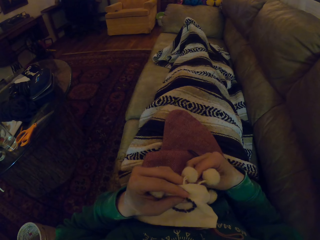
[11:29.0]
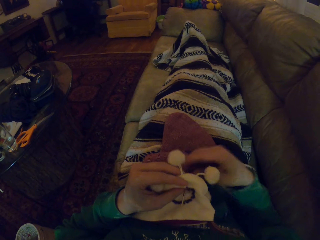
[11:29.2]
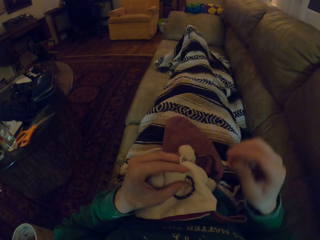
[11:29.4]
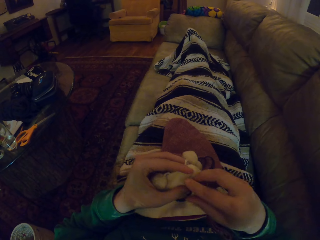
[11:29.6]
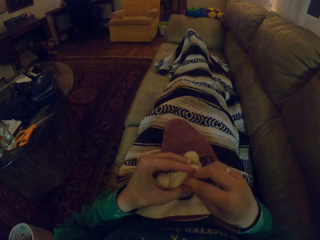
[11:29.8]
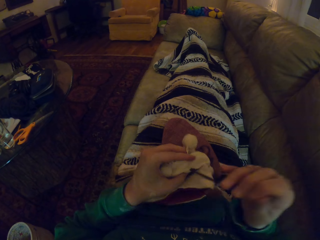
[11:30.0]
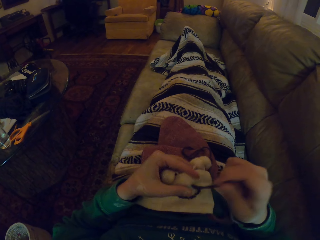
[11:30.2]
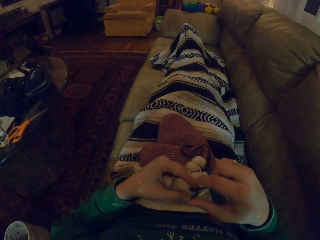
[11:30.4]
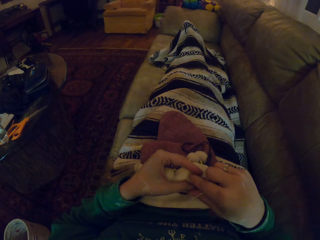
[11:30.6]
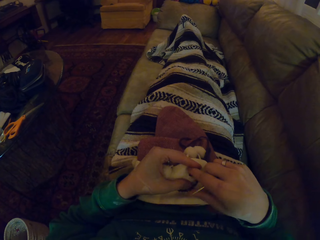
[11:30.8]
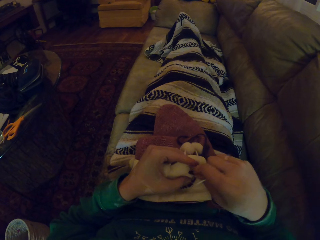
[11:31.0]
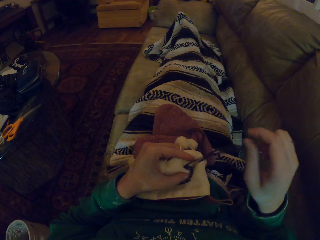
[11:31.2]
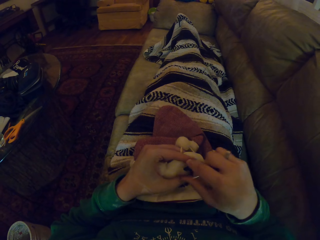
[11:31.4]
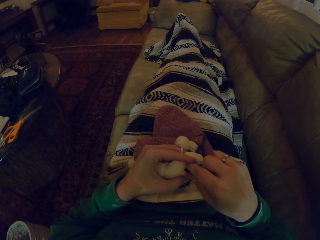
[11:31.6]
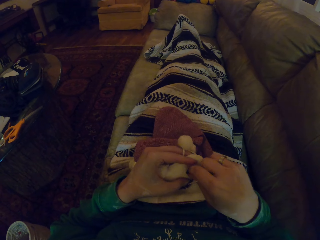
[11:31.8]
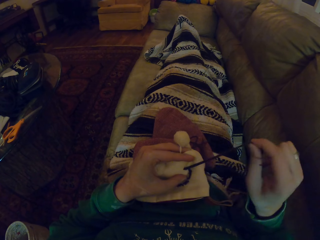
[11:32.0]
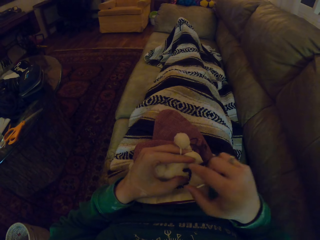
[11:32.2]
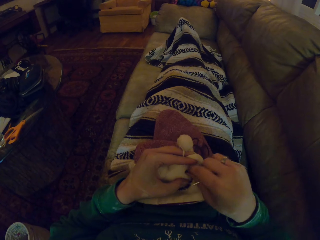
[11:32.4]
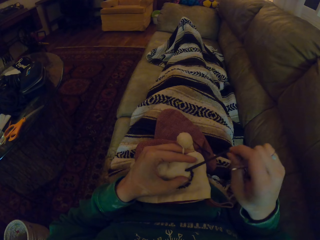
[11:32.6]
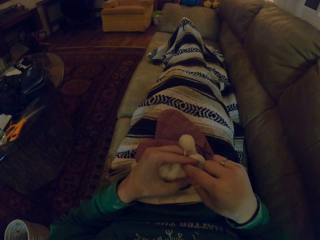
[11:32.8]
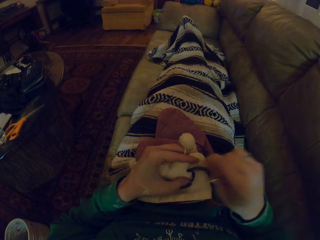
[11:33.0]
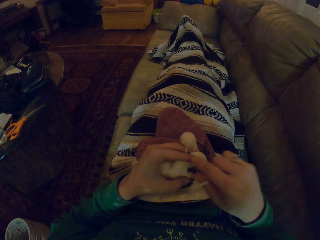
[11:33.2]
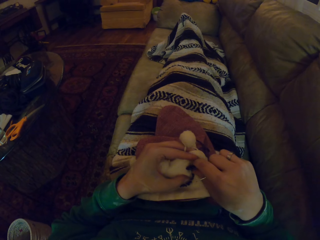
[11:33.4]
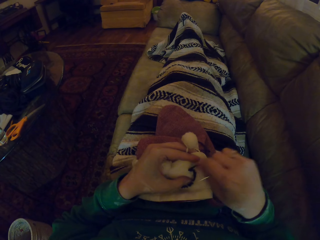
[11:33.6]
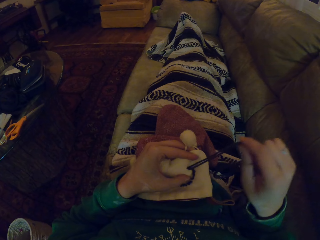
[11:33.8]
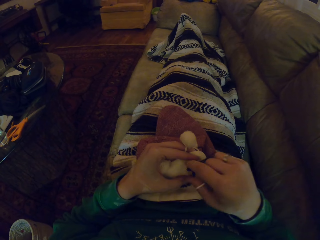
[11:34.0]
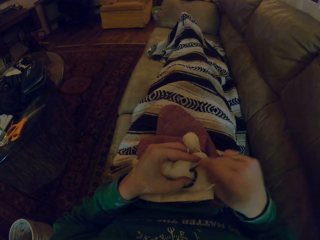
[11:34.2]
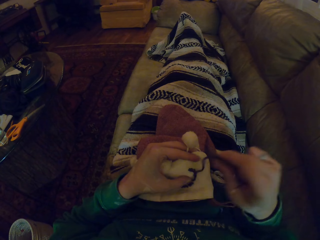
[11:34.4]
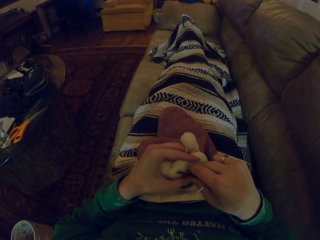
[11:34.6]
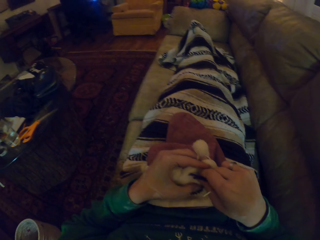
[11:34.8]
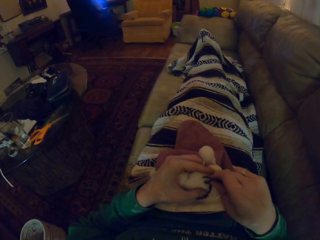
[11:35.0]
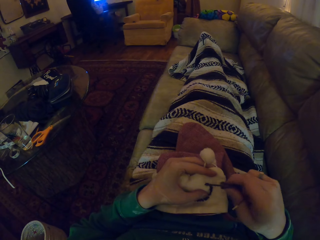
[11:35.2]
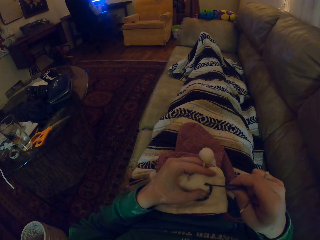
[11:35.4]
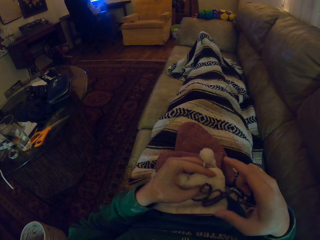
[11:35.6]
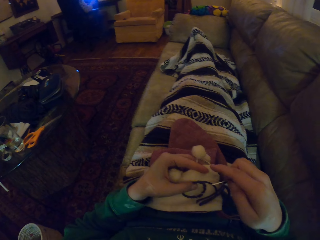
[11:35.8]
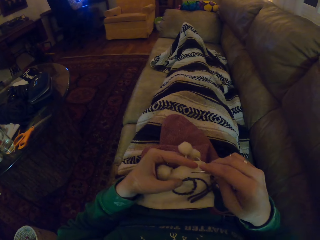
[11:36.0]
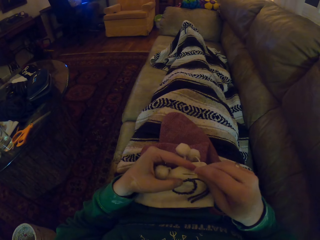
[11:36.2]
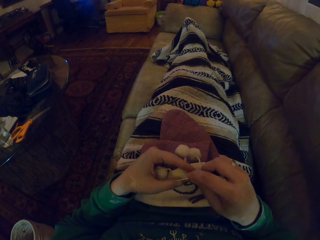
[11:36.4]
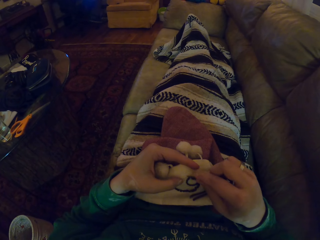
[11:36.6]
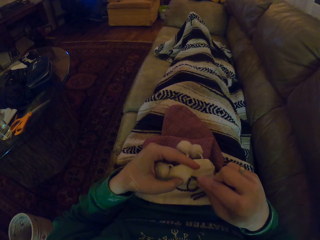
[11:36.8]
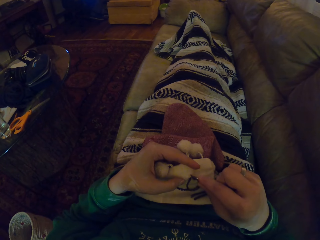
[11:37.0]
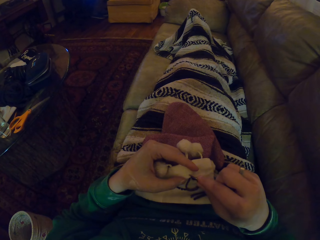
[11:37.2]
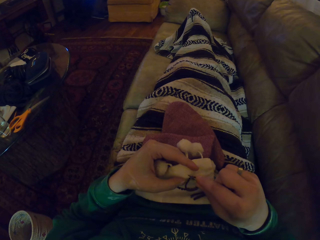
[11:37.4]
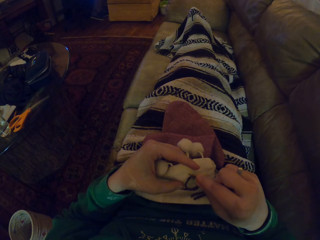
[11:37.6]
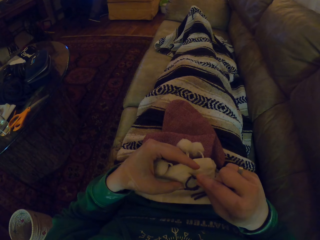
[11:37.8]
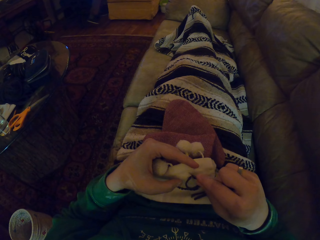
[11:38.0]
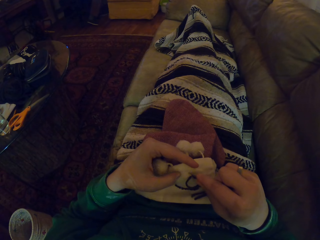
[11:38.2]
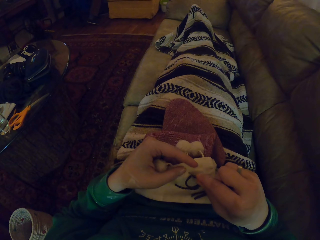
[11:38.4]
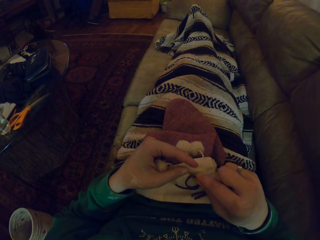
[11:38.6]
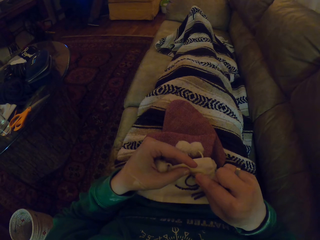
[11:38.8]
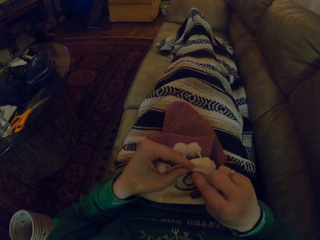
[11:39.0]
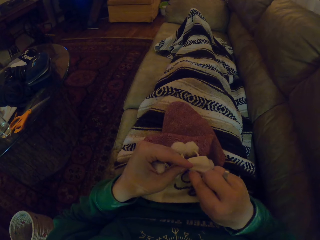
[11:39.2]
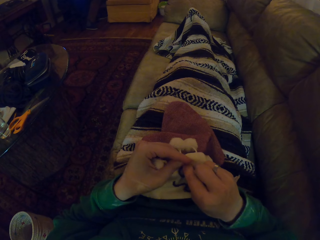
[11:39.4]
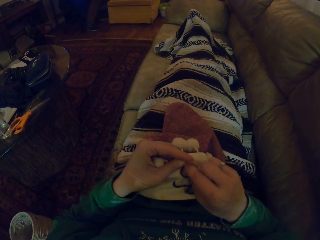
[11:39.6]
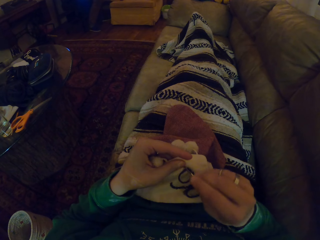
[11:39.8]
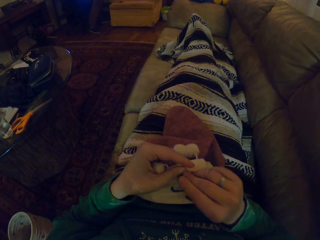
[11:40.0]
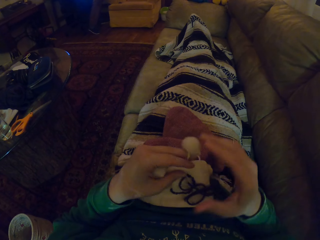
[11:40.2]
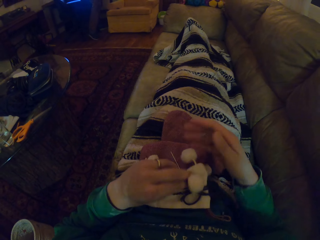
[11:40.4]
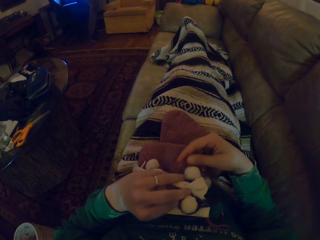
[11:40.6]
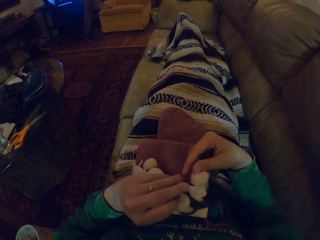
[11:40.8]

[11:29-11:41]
The camera wearer pulls the yarn. They knit the woolen hat.

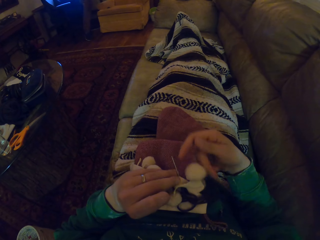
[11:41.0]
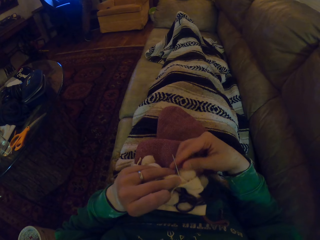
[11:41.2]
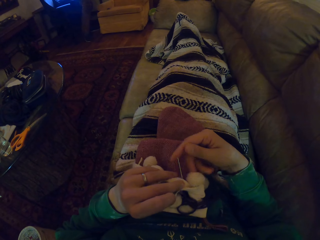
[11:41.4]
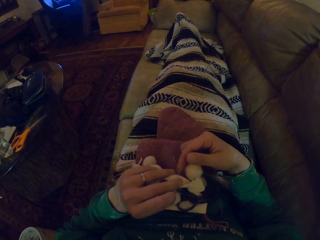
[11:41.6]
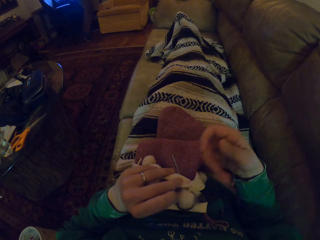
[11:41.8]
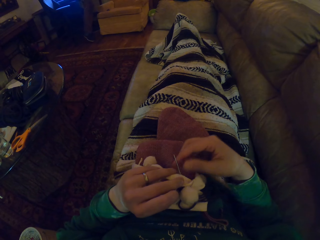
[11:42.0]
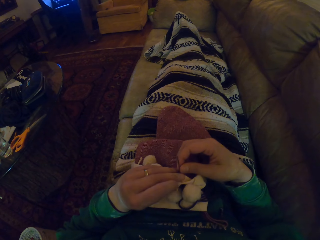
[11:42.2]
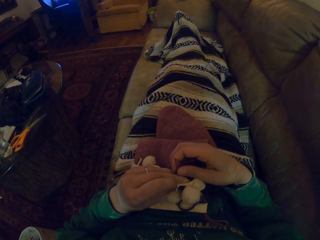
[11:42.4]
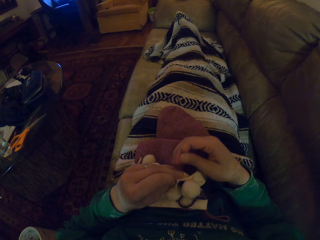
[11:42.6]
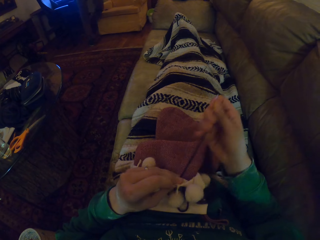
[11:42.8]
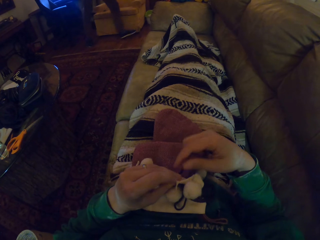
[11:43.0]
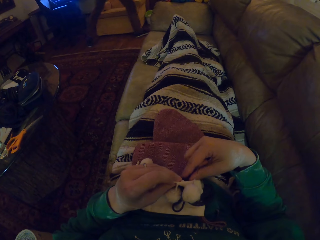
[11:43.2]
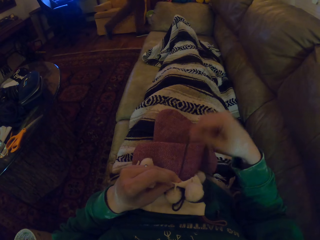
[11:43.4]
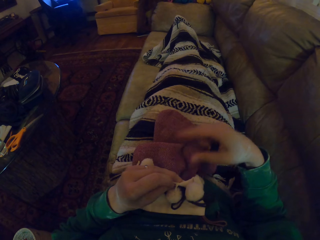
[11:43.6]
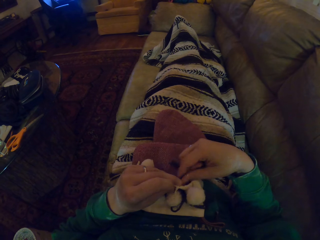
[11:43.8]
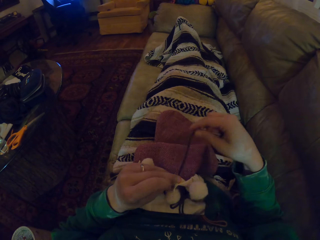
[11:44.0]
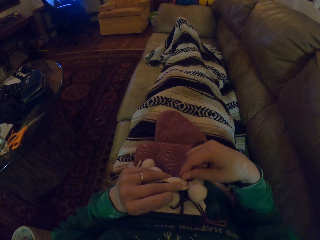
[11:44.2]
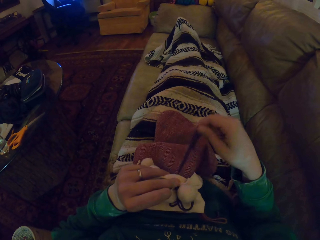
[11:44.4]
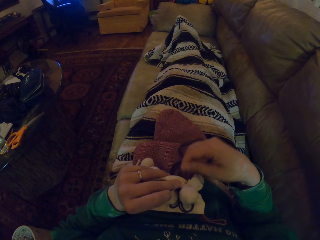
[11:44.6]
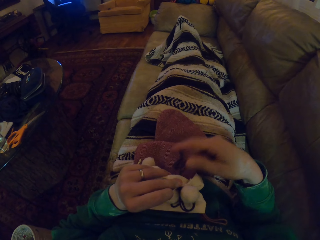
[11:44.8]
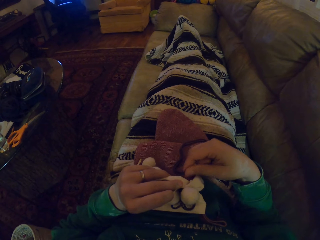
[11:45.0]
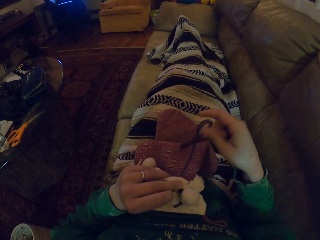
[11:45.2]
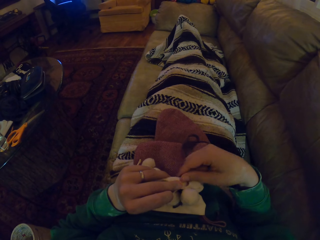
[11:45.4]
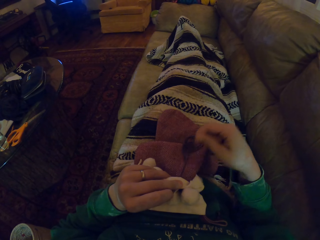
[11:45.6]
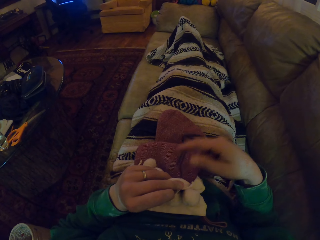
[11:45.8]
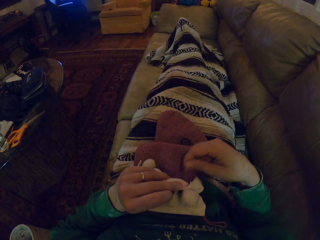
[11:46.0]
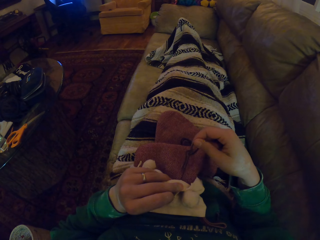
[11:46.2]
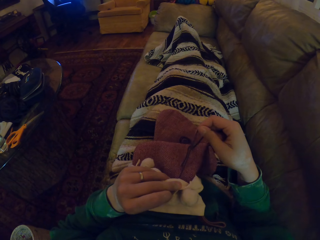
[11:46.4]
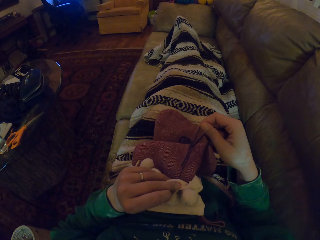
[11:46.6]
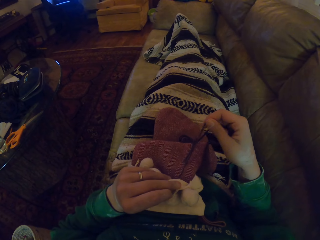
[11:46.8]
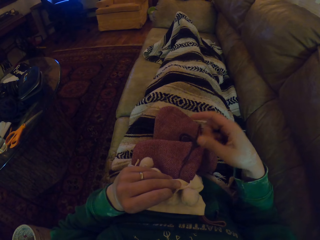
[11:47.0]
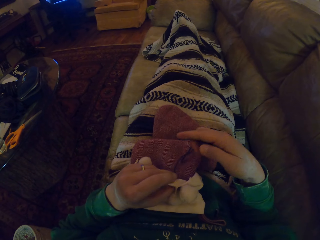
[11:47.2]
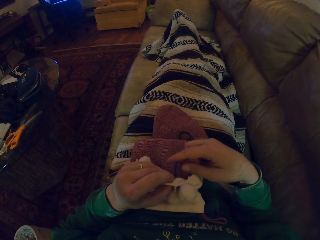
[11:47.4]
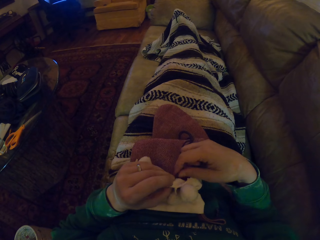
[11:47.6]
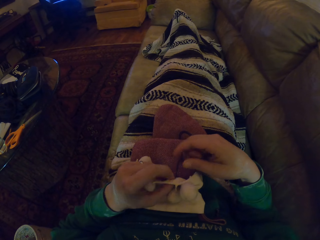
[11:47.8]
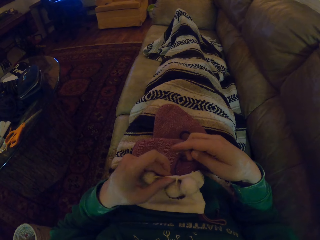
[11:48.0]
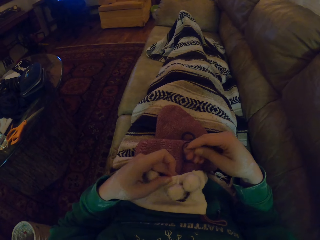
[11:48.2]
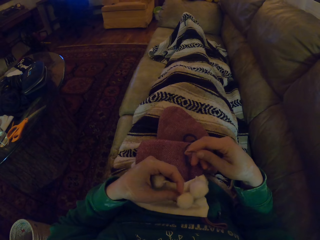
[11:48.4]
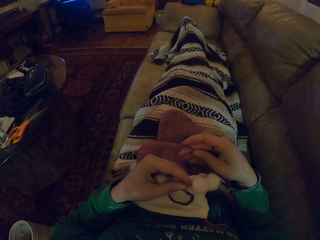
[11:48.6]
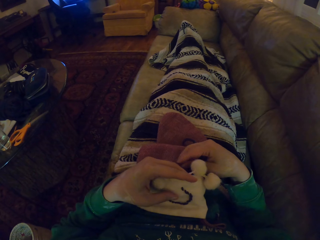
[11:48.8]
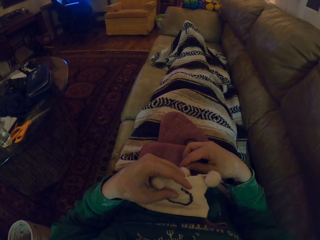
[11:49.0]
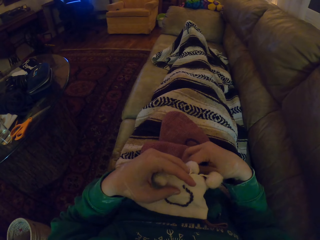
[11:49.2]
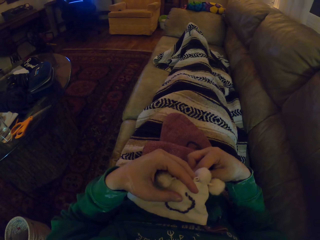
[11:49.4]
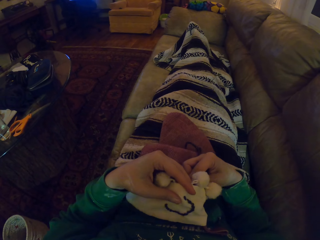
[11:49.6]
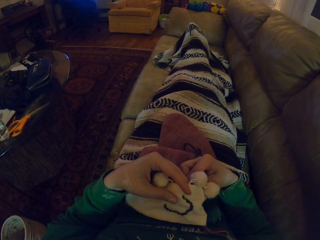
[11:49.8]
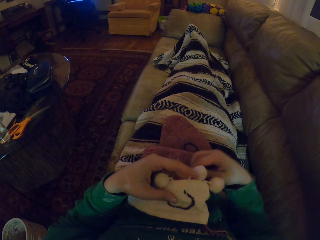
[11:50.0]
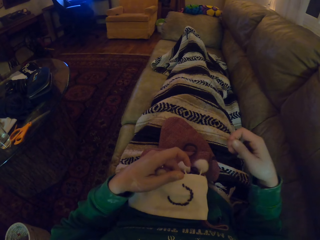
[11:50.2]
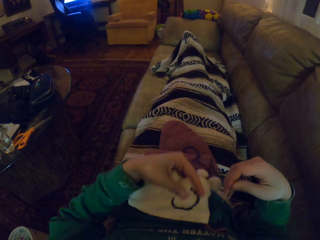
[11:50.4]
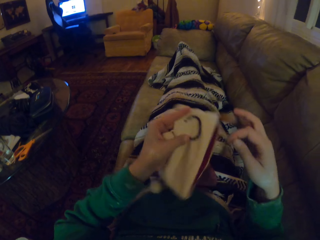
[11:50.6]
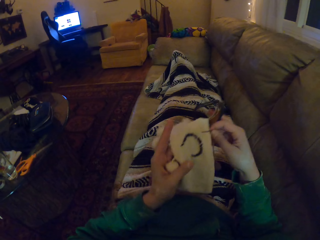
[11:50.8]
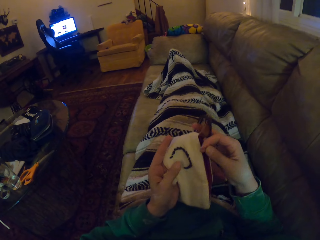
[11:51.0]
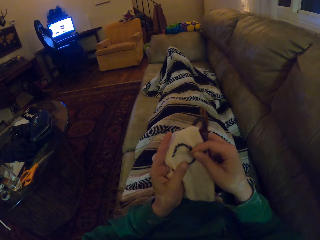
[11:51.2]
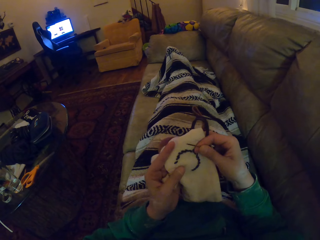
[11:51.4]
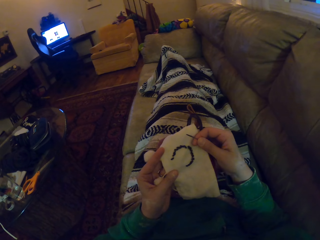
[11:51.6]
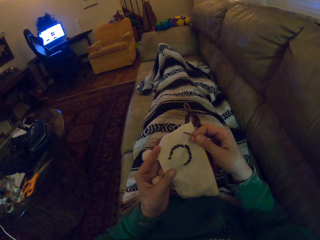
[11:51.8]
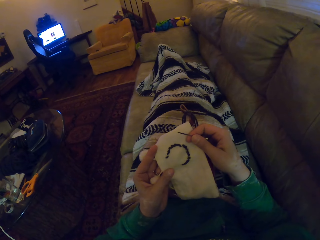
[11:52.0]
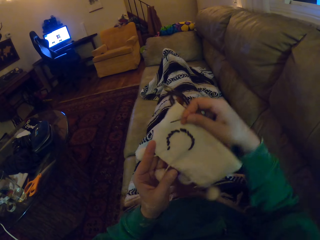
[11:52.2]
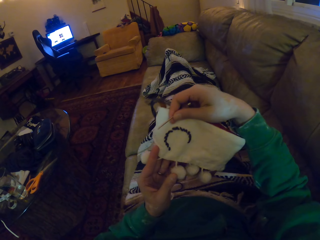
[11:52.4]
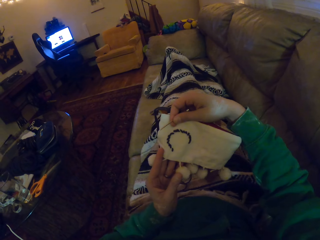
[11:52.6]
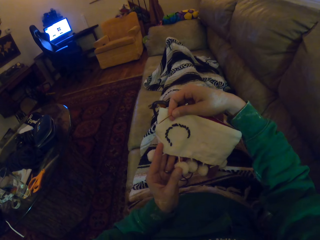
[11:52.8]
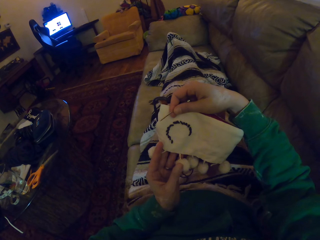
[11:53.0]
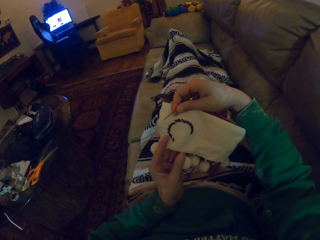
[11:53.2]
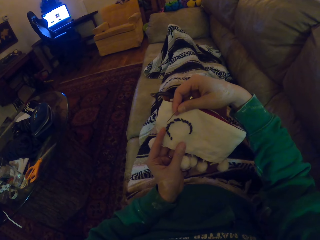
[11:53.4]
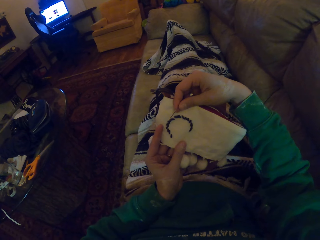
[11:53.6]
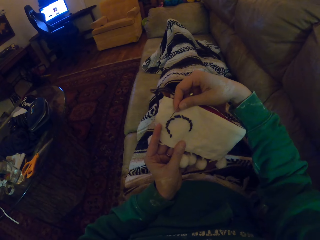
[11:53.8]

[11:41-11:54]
The camera wearer pulls the yarn. They turn the woolen fabric. They look at the woolen hat.
